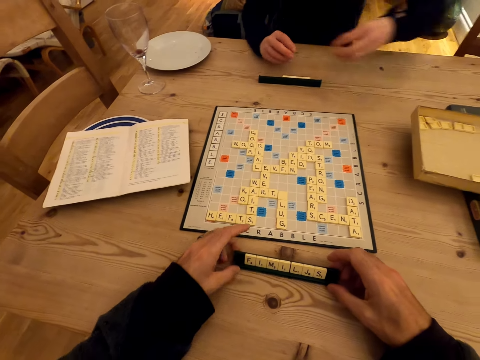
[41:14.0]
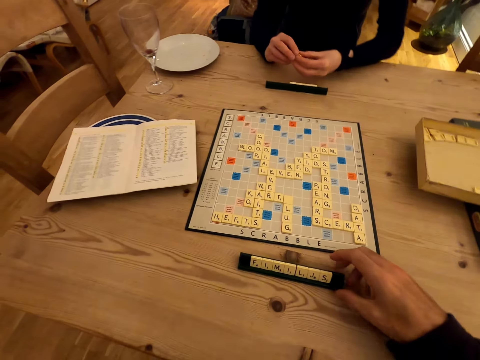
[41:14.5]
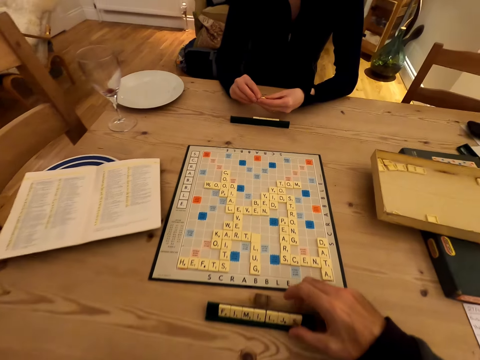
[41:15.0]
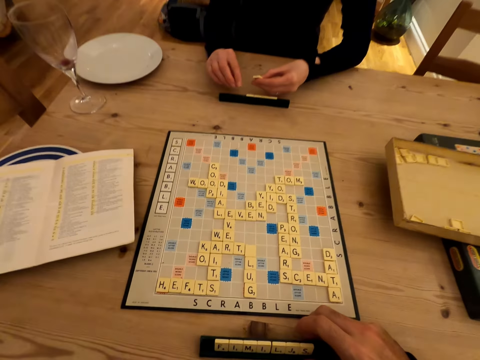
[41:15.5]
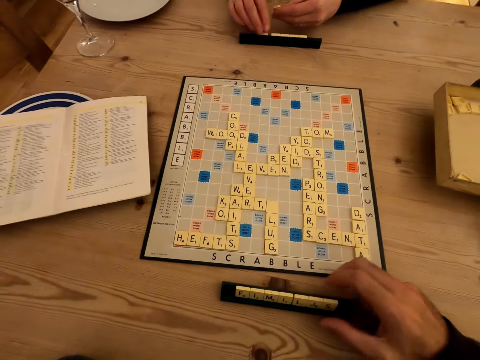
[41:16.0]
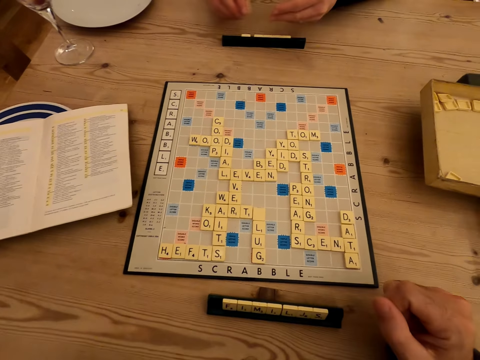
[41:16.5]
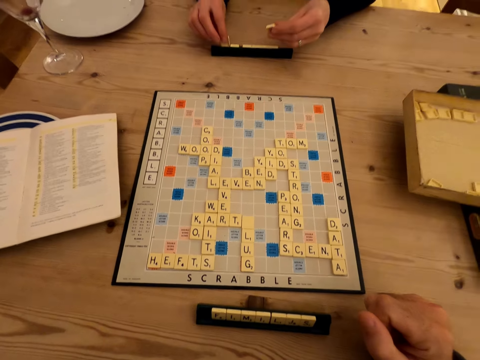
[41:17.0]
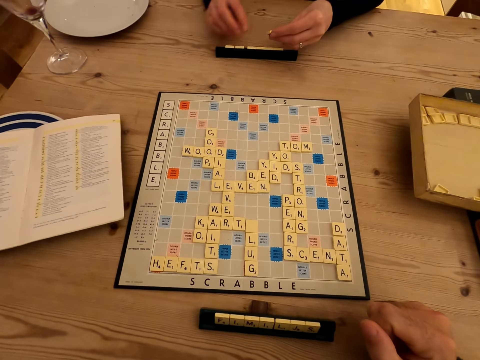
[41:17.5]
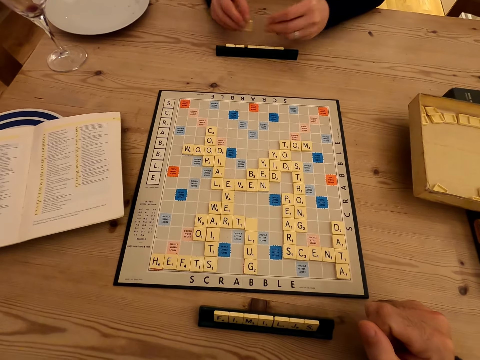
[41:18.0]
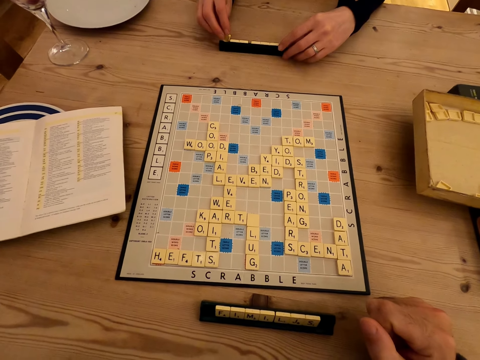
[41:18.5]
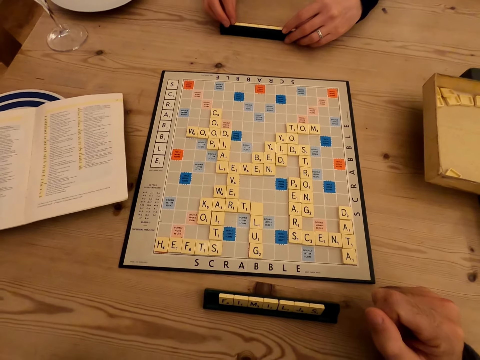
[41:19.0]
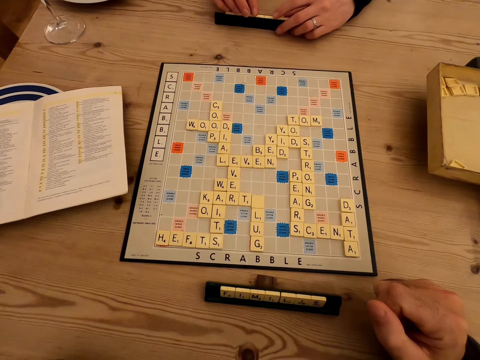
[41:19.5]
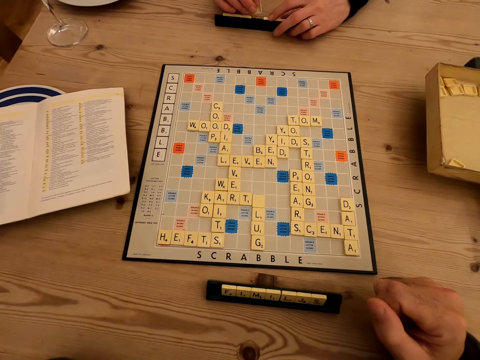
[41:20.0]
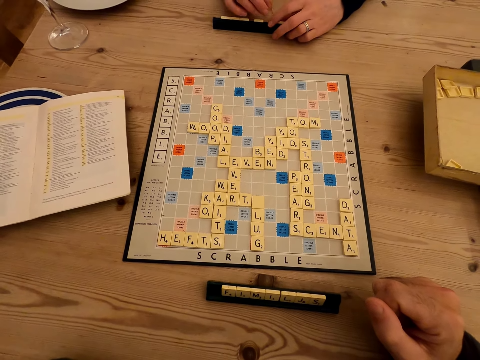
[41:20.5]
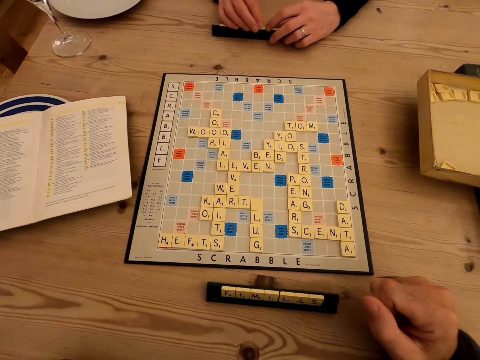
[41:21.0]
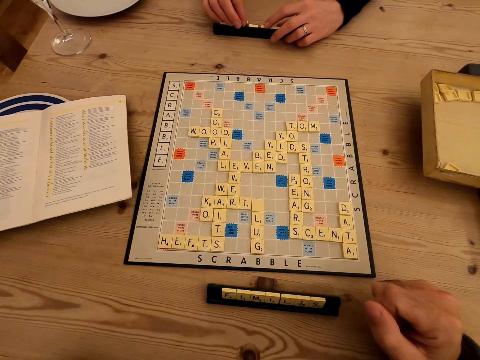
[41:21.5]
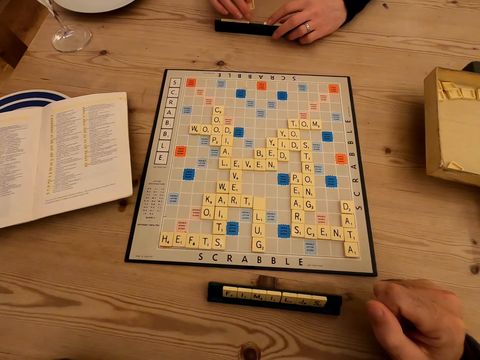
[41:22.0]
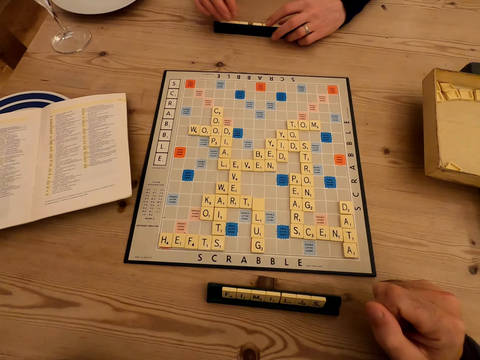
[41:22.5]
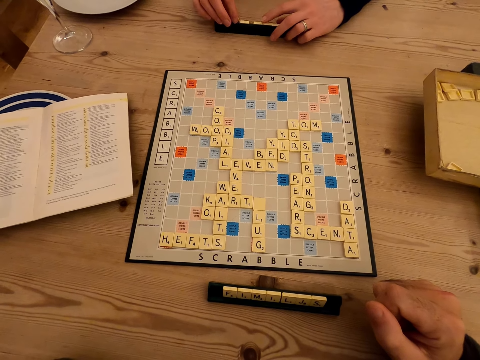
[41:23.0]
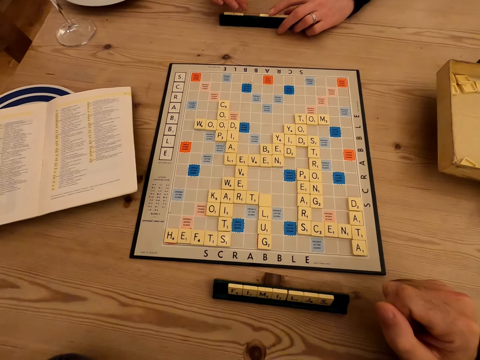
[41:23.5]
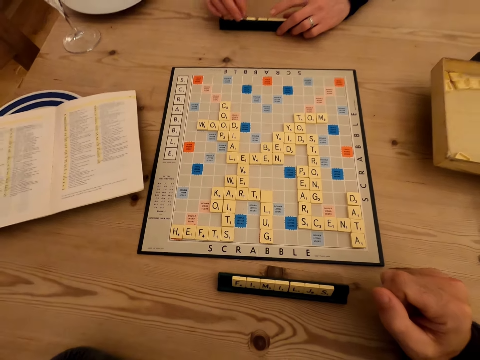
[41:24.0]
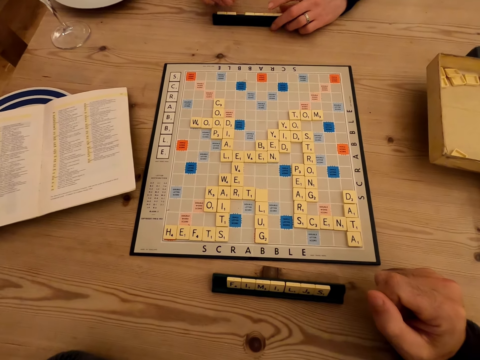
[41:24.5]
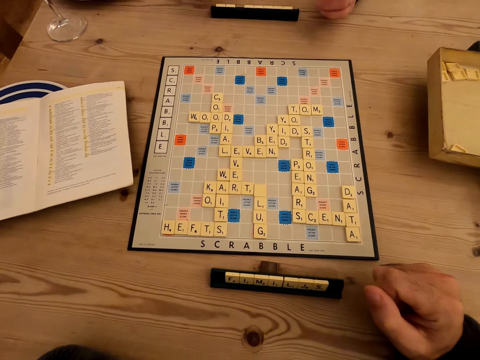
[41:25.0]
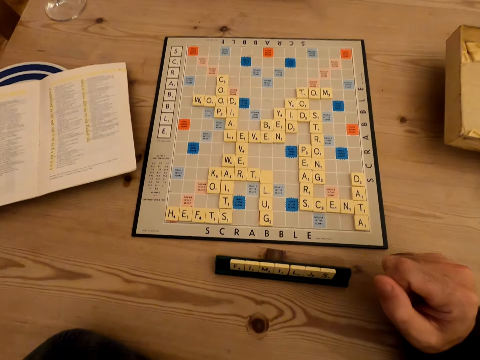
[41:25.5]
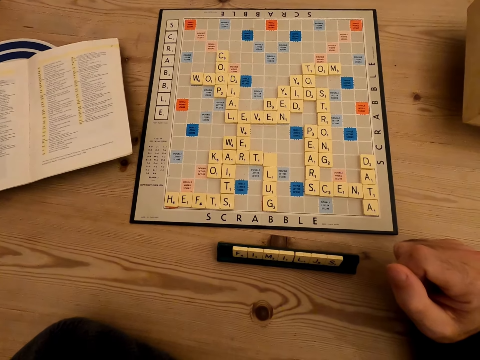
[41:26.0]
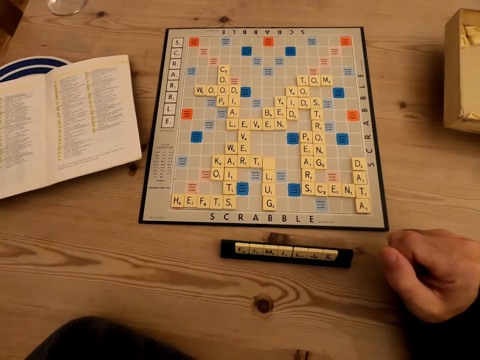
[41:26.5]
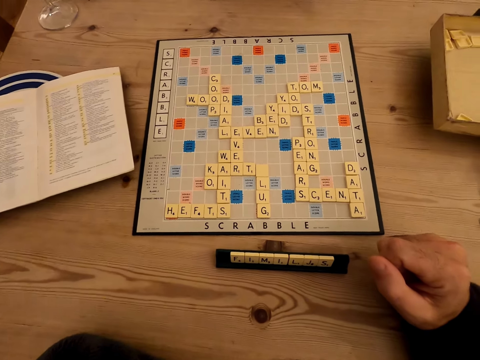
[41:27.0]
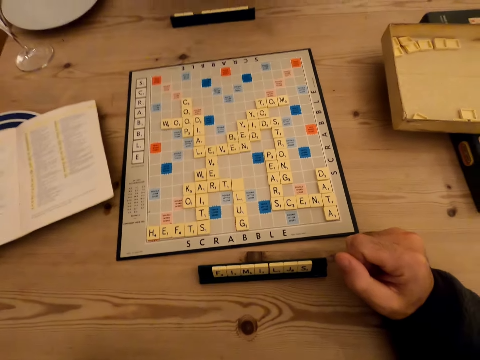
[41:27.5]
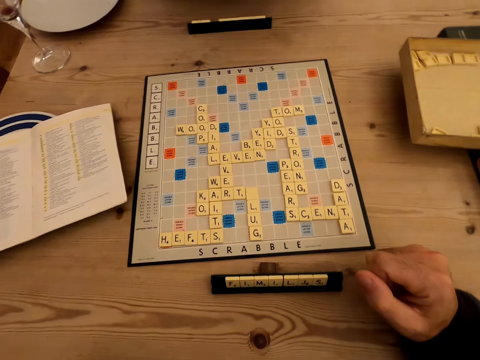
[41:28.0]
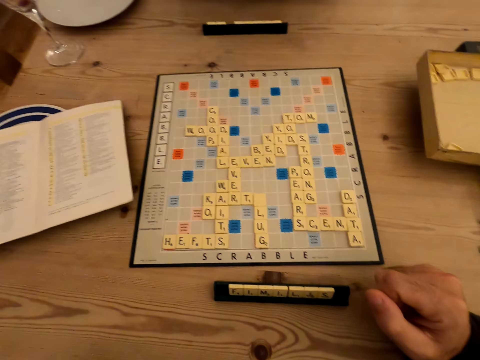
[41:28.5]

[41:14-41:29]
The camera wearer arranges the button. A person fixes the Carcassonne puzzle. The camera wearer looks at the board.

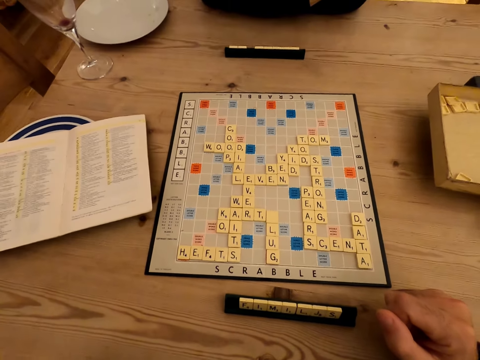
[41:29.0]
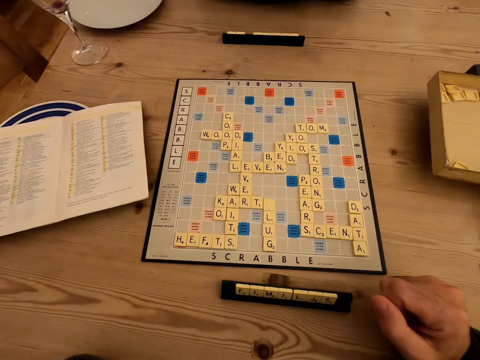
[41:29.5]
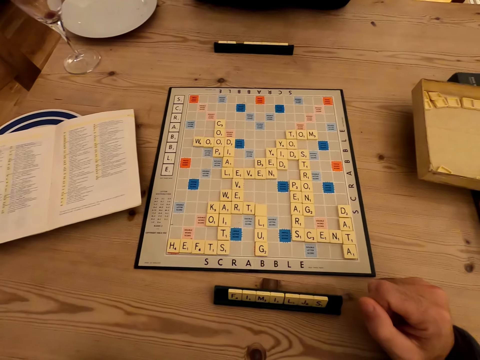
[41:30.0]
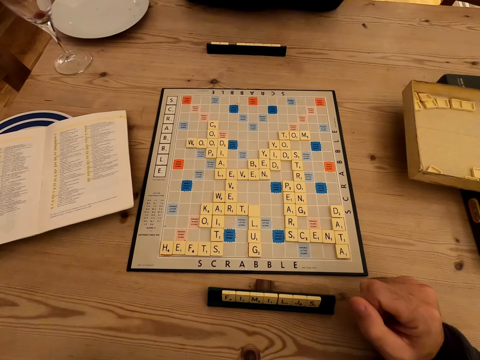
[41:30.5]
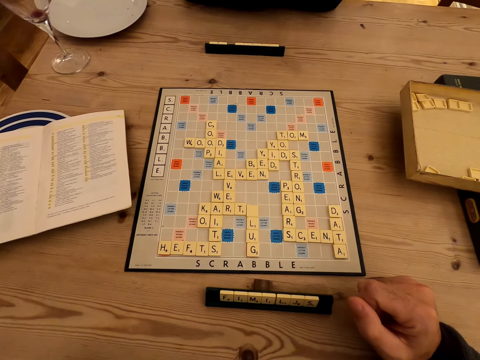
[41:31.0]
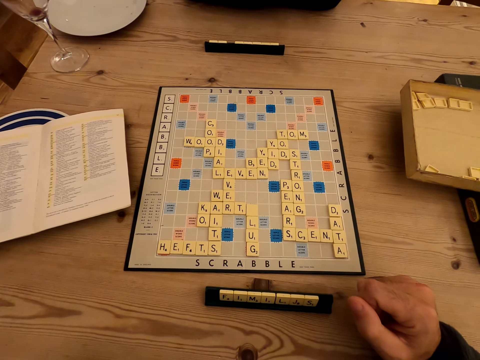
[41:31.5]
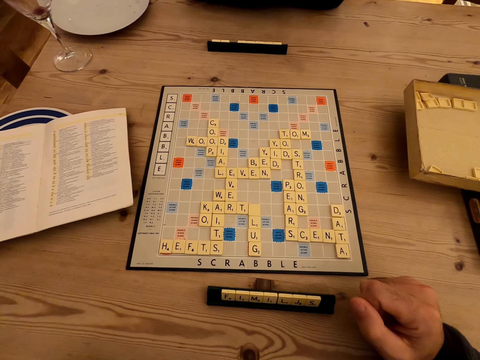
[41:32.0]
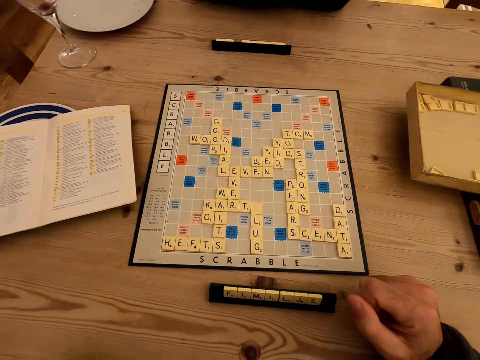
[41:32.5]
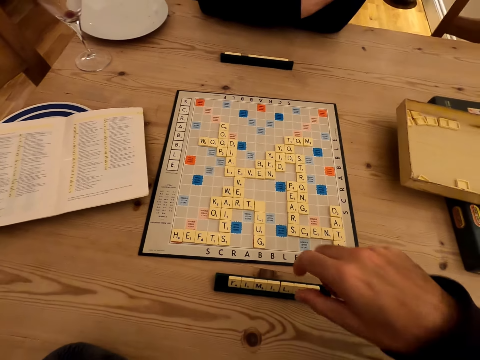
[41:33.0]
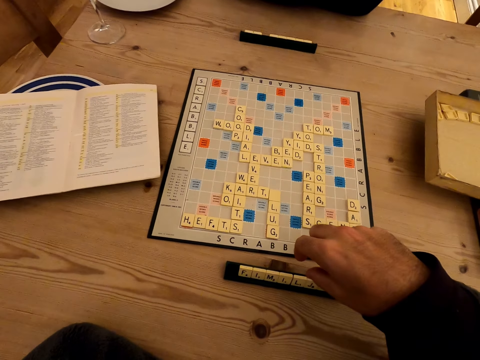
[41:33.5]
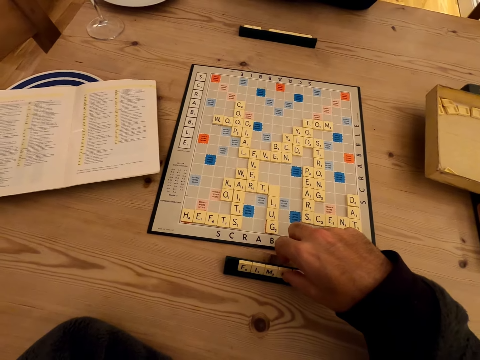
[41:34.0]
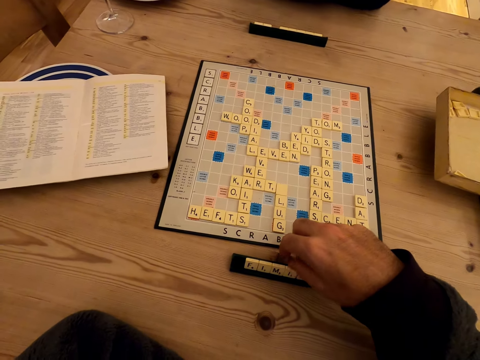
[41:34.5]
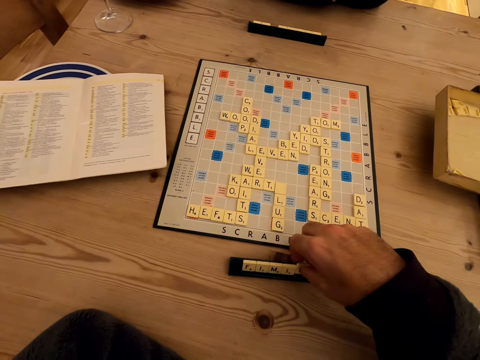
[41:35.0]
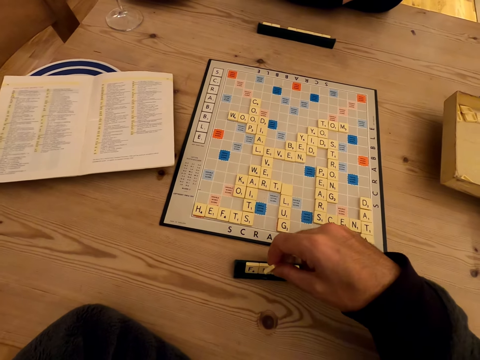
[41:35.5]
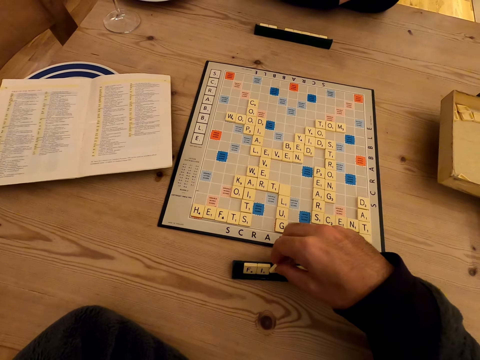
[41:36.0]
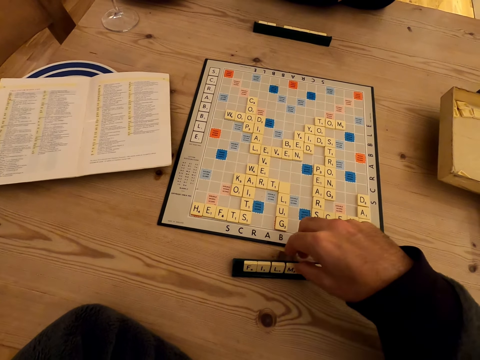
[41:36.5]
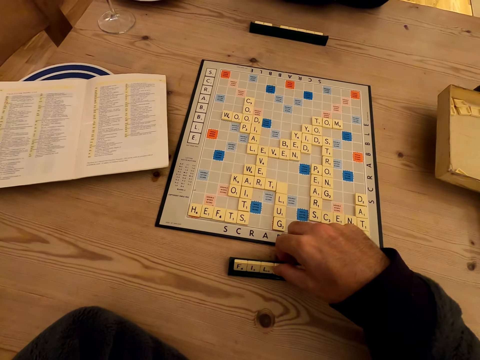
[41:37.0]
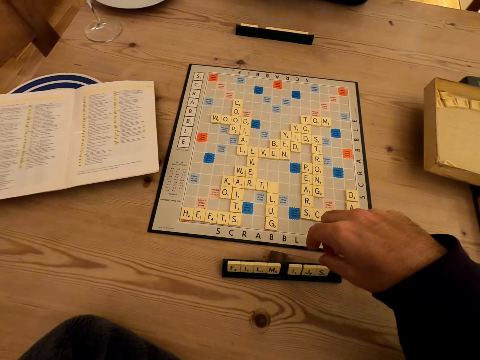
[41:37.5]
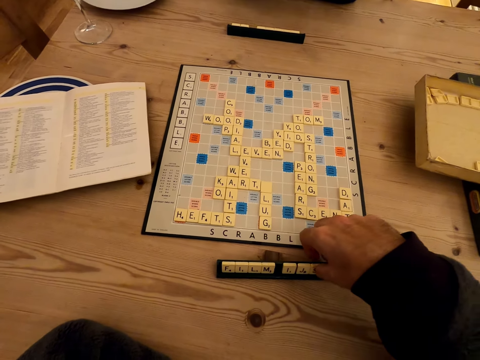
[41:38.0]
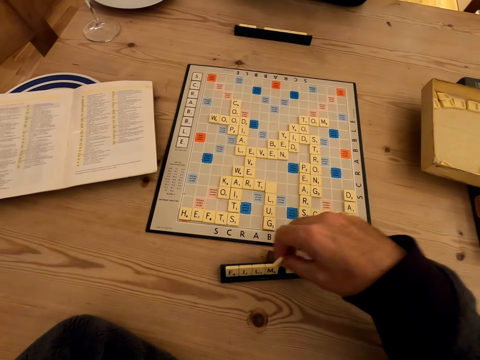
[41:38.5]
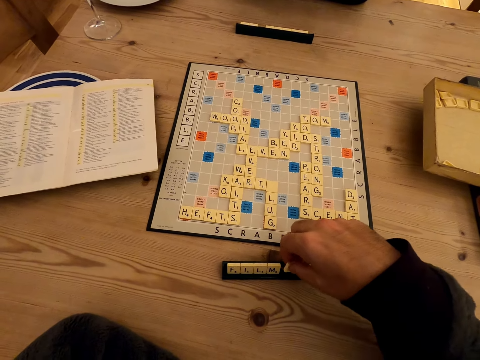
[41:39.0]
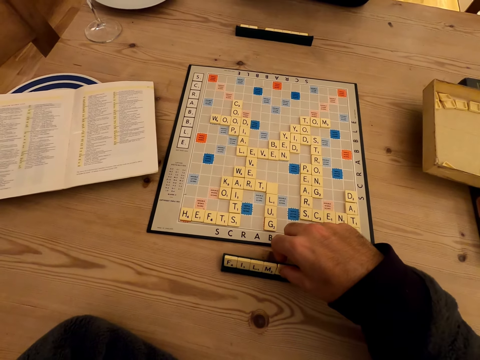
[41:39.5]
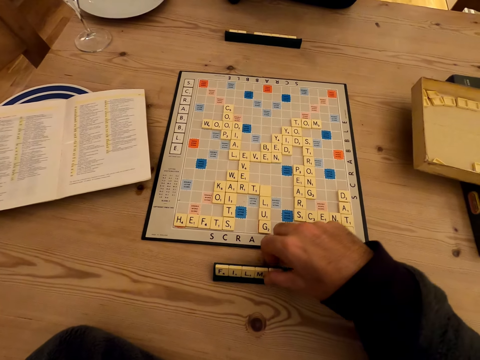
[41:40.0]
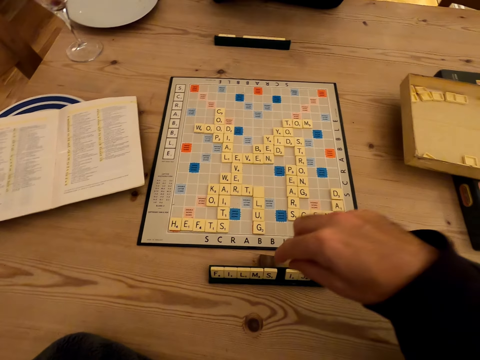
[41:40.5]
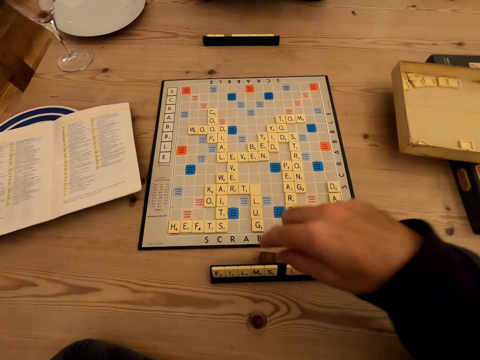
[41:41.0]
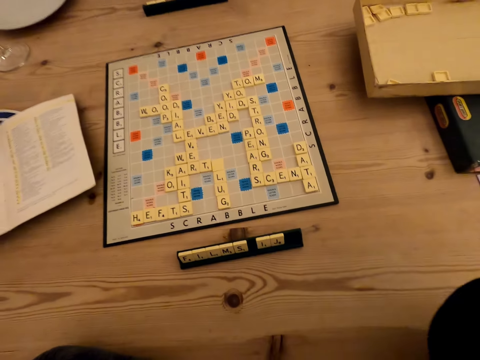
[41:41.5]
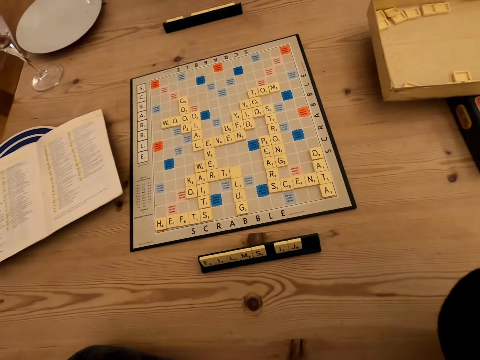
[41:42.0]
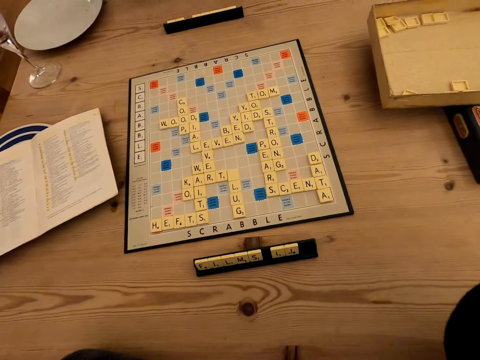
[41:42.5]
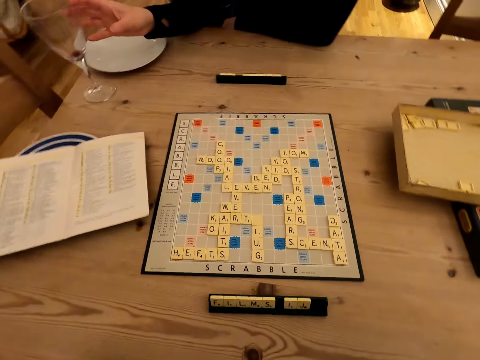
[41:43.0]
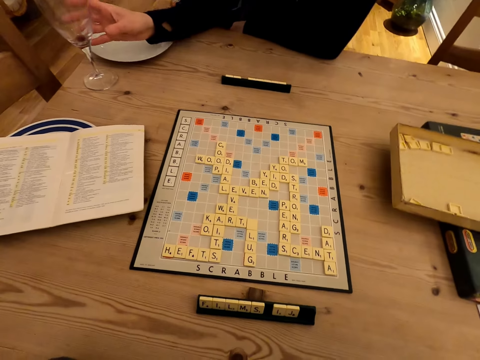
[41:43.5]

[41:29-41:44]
A man moves a button. The camera wearer fixes the Carcassonne puzzles. The man lifts a hand.
